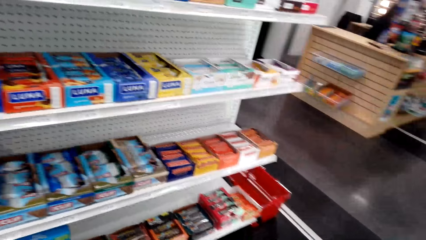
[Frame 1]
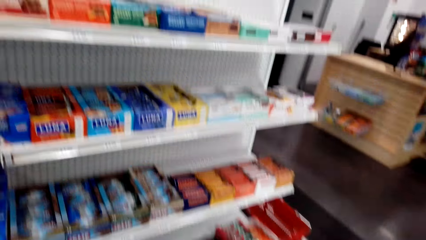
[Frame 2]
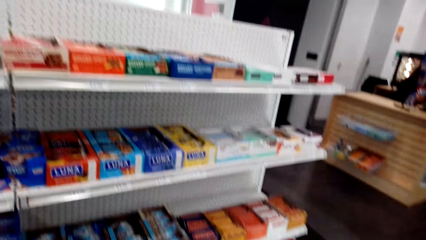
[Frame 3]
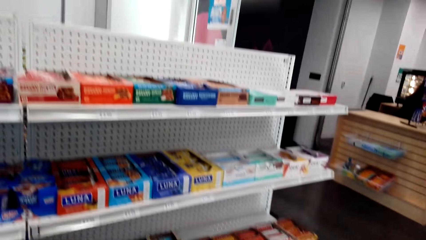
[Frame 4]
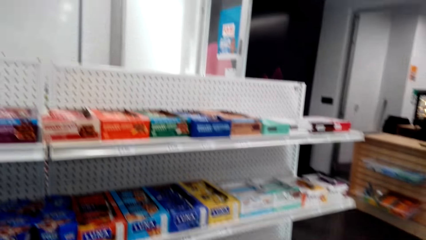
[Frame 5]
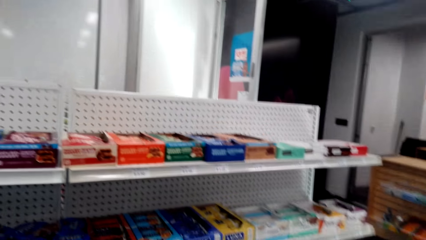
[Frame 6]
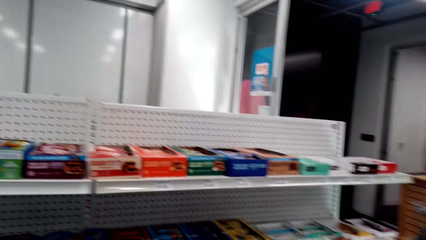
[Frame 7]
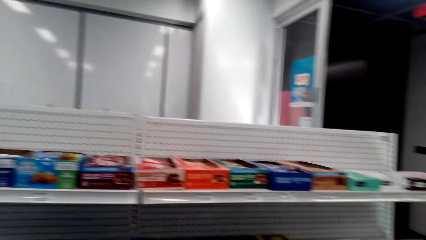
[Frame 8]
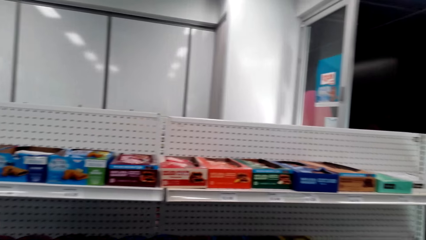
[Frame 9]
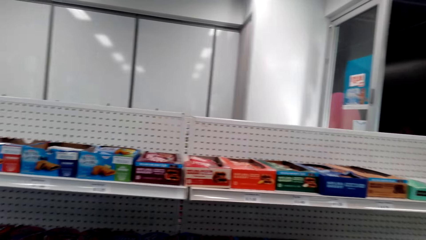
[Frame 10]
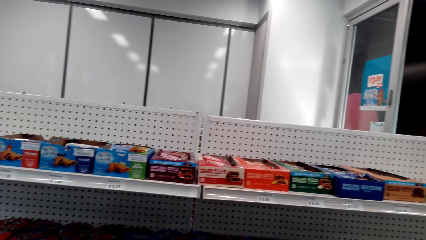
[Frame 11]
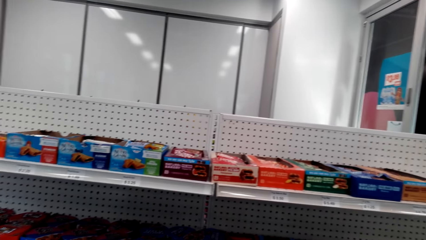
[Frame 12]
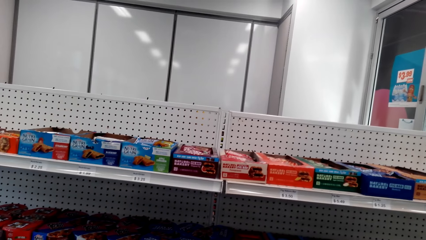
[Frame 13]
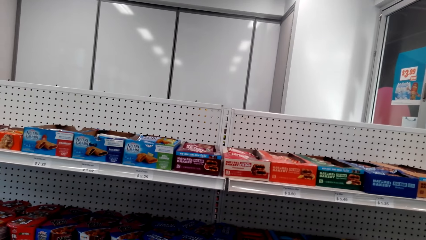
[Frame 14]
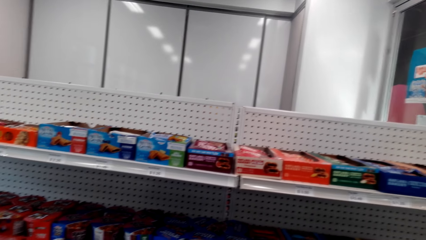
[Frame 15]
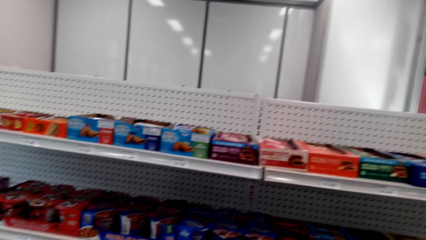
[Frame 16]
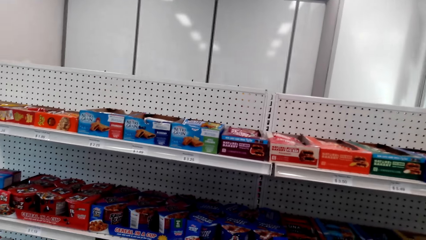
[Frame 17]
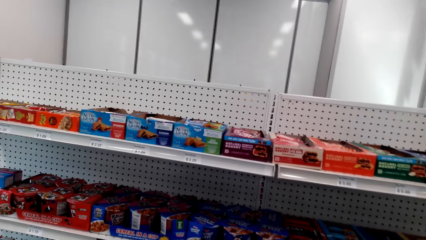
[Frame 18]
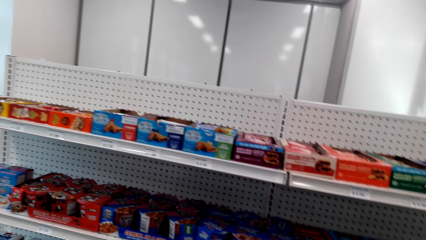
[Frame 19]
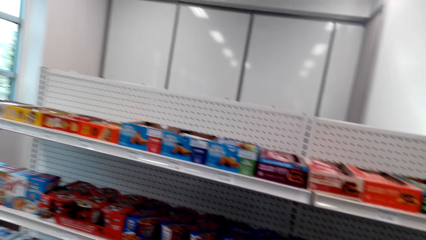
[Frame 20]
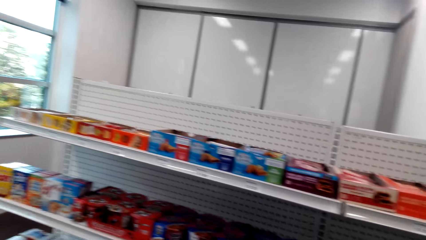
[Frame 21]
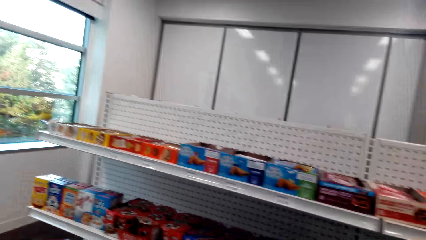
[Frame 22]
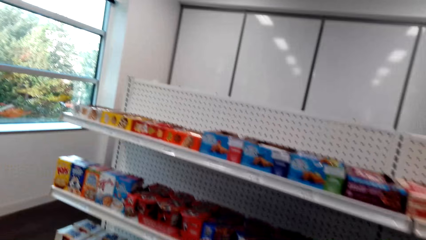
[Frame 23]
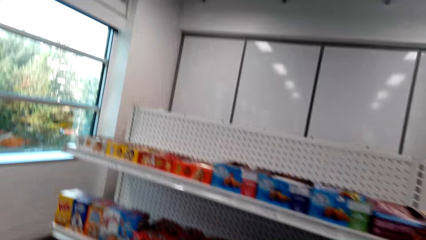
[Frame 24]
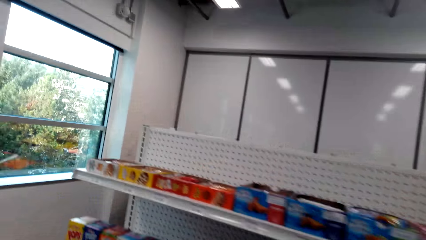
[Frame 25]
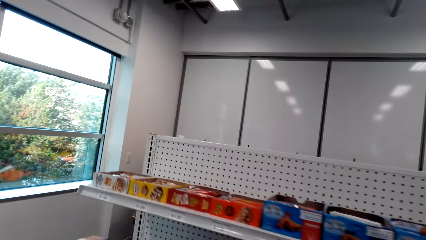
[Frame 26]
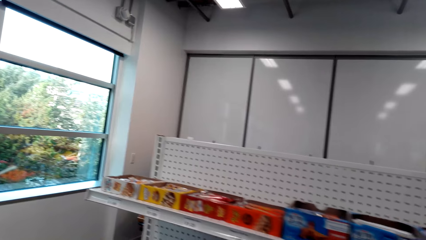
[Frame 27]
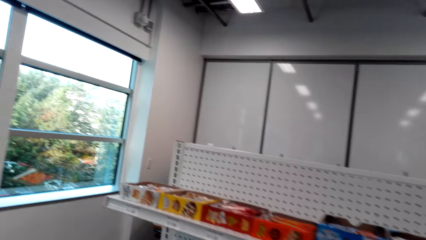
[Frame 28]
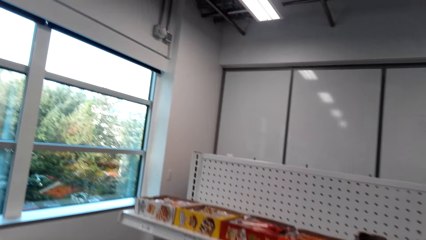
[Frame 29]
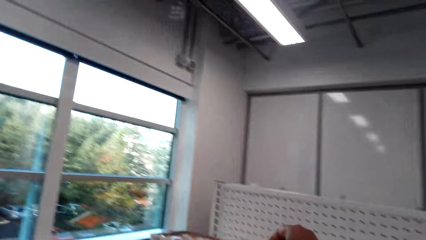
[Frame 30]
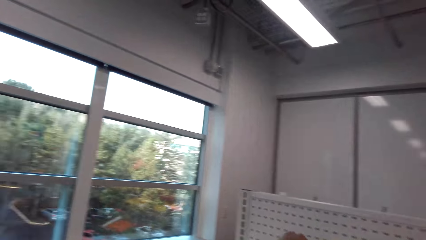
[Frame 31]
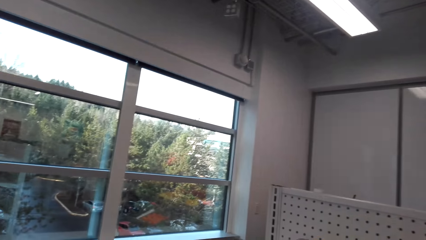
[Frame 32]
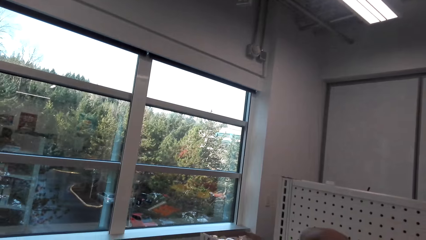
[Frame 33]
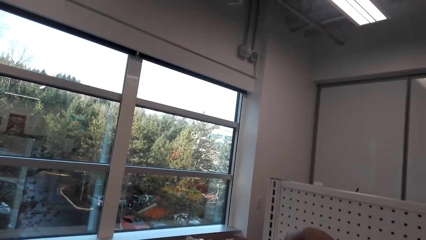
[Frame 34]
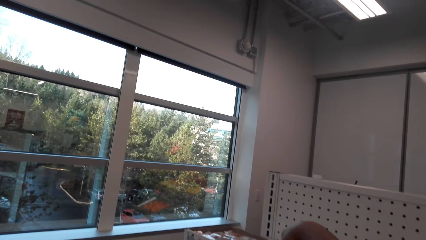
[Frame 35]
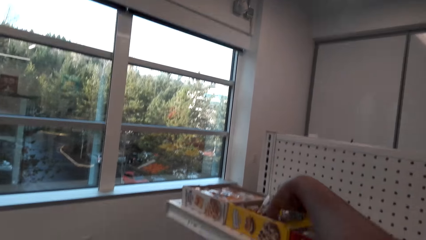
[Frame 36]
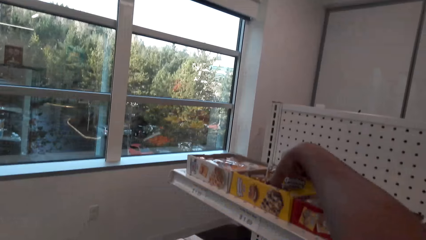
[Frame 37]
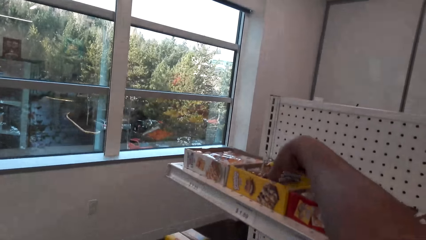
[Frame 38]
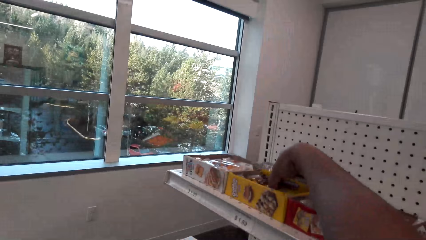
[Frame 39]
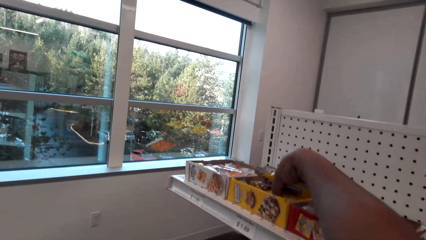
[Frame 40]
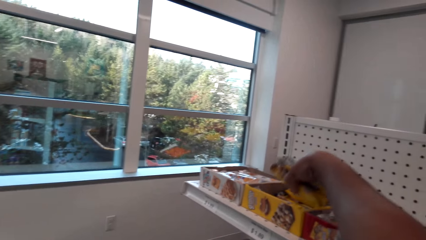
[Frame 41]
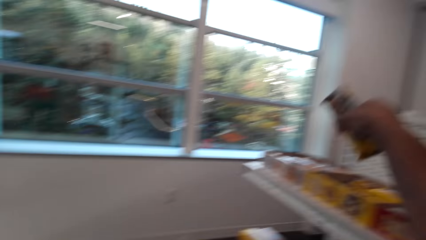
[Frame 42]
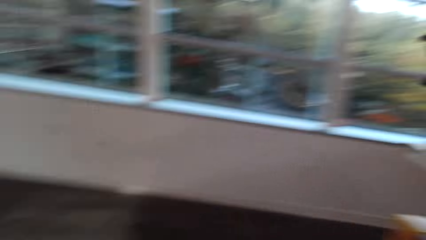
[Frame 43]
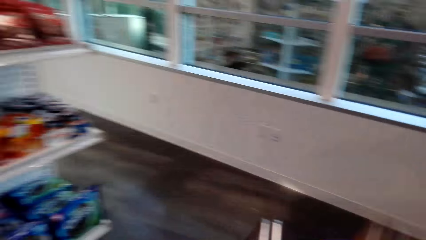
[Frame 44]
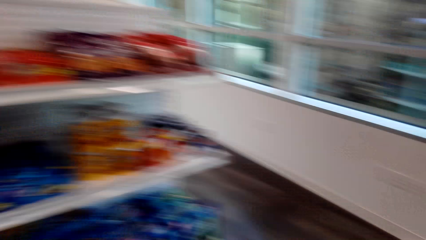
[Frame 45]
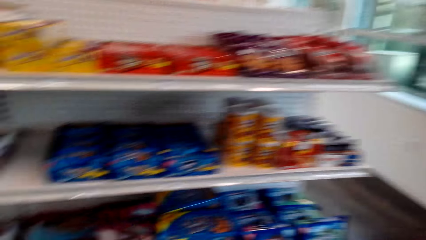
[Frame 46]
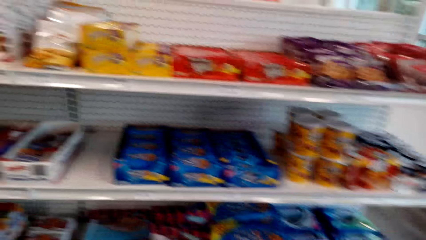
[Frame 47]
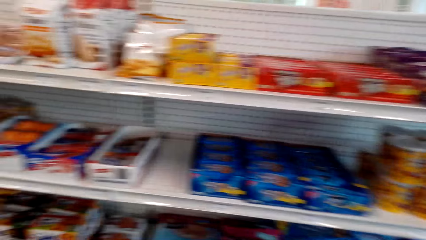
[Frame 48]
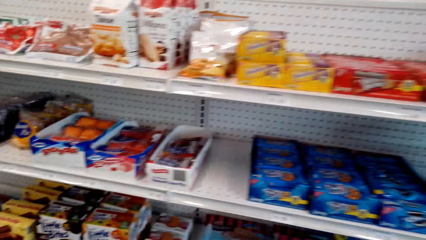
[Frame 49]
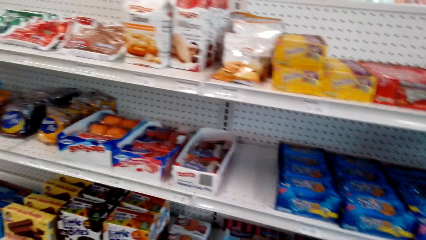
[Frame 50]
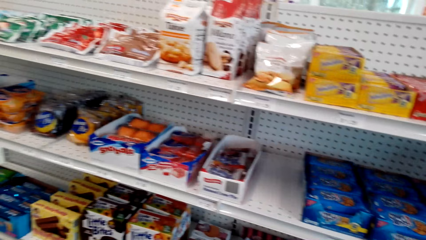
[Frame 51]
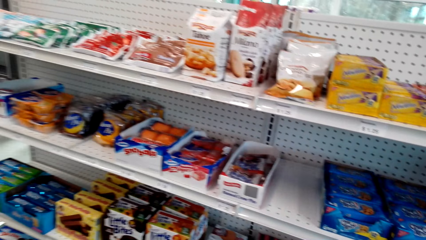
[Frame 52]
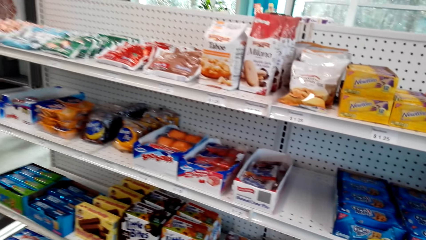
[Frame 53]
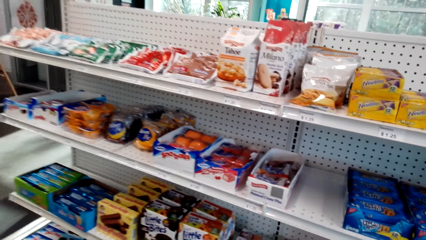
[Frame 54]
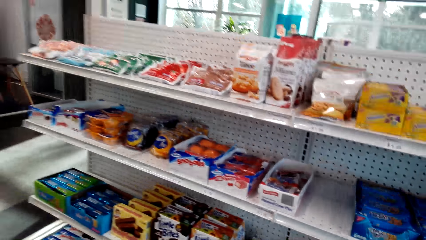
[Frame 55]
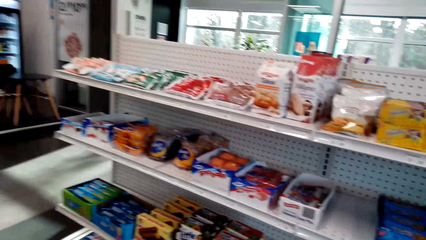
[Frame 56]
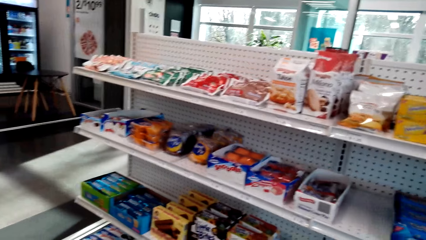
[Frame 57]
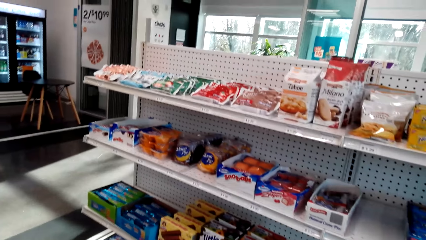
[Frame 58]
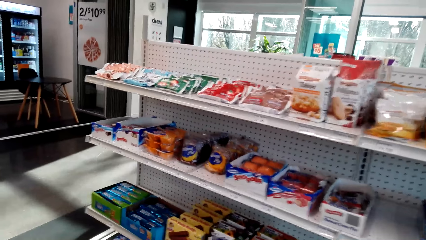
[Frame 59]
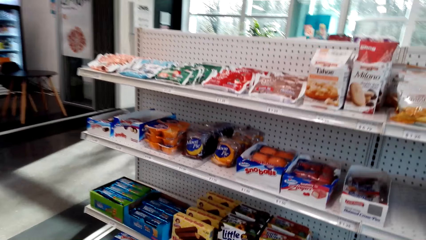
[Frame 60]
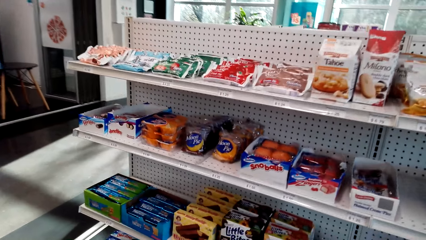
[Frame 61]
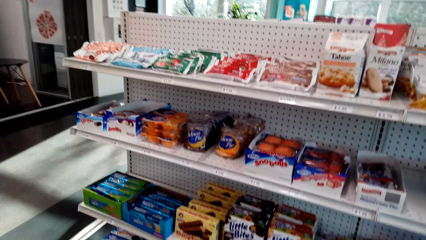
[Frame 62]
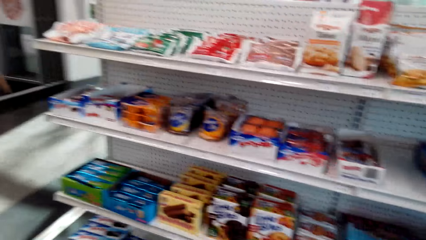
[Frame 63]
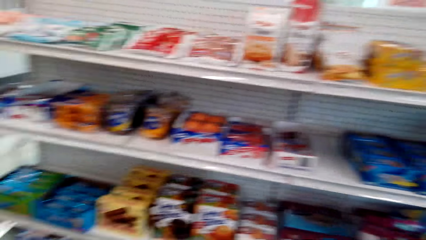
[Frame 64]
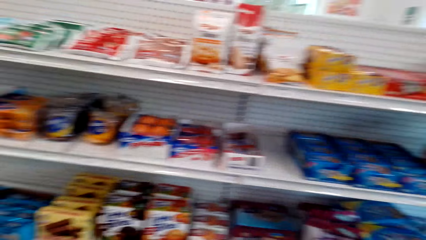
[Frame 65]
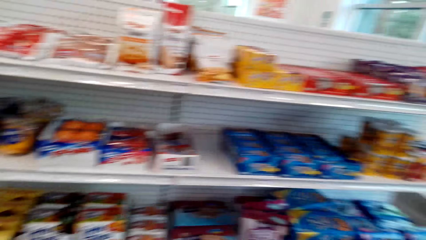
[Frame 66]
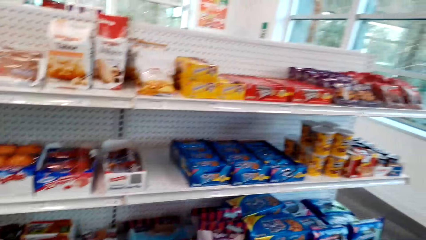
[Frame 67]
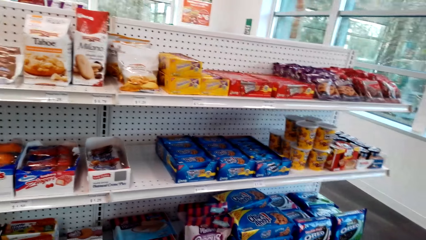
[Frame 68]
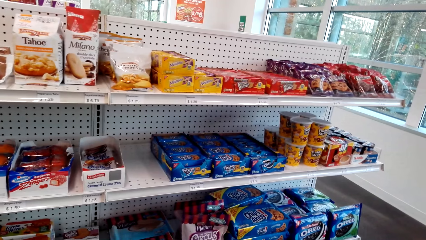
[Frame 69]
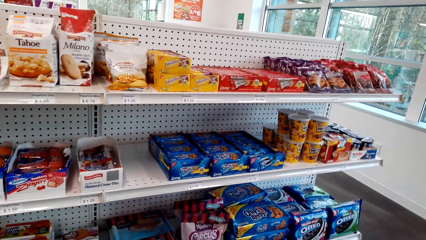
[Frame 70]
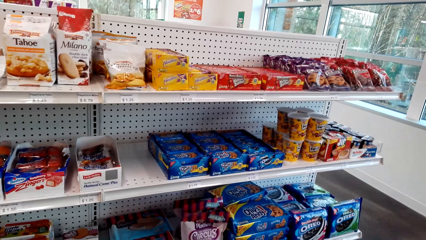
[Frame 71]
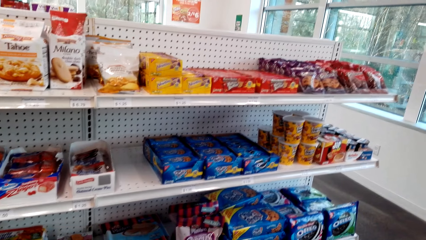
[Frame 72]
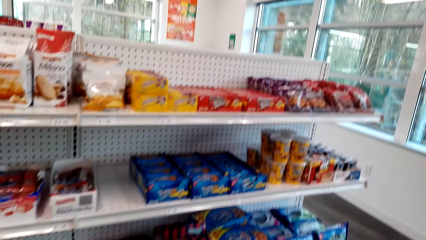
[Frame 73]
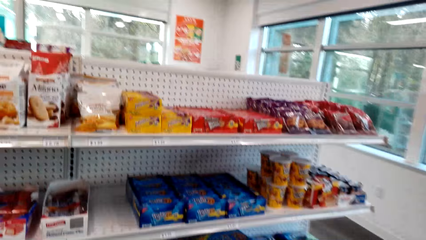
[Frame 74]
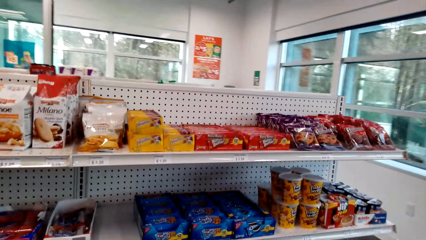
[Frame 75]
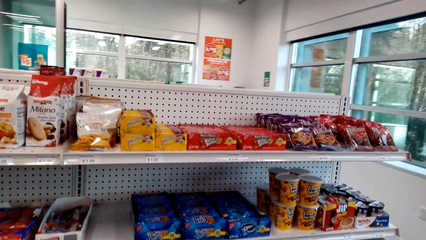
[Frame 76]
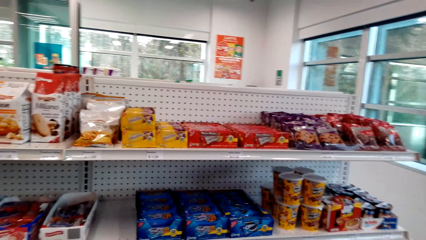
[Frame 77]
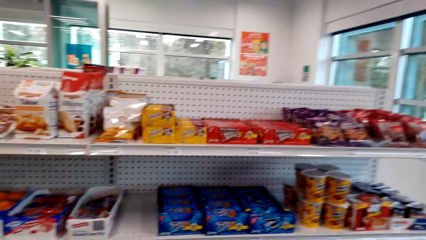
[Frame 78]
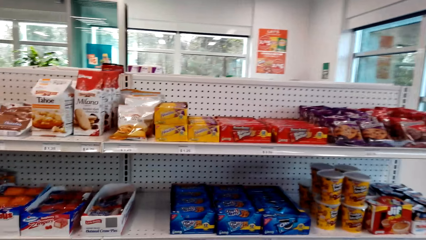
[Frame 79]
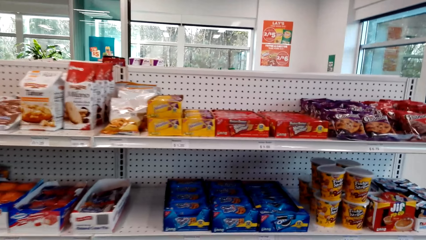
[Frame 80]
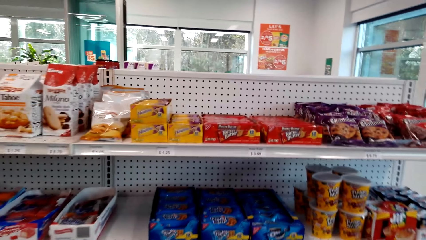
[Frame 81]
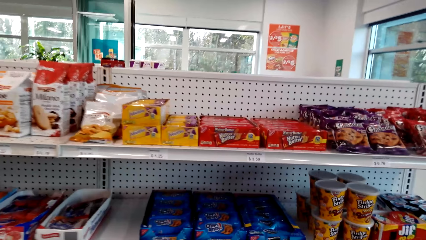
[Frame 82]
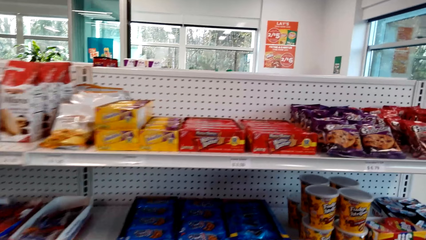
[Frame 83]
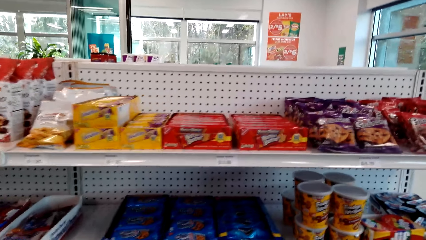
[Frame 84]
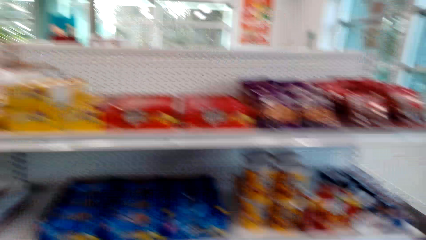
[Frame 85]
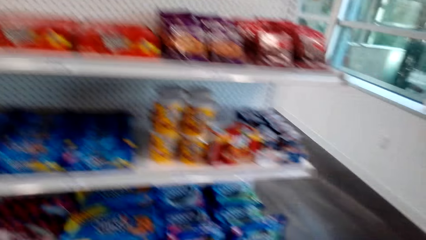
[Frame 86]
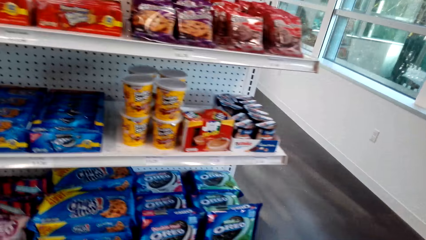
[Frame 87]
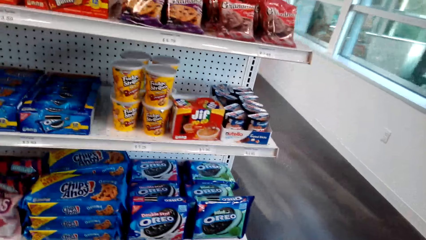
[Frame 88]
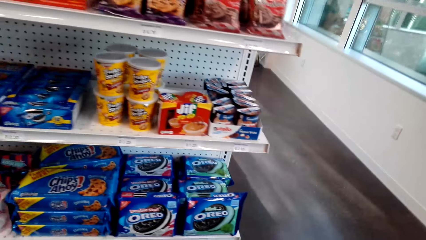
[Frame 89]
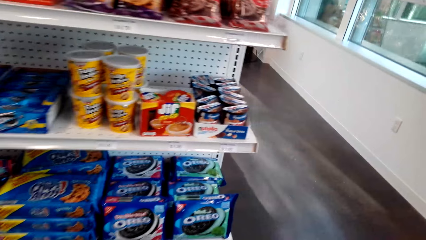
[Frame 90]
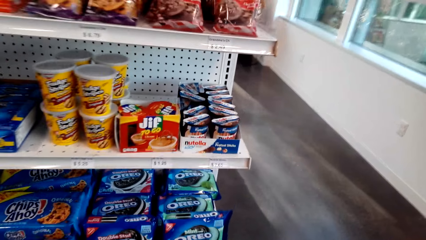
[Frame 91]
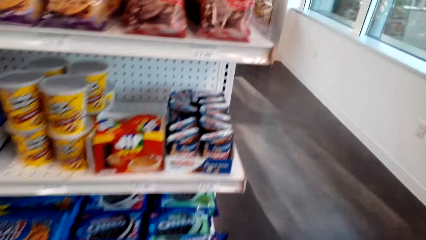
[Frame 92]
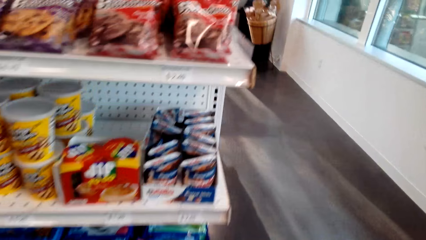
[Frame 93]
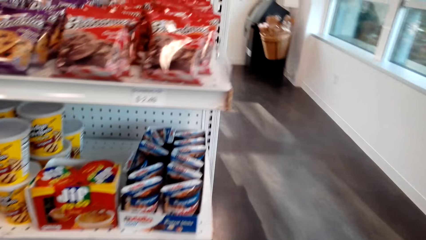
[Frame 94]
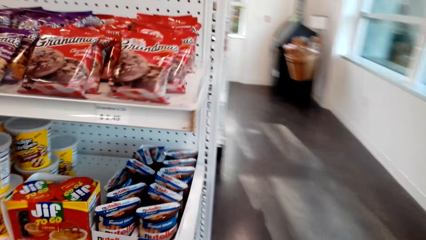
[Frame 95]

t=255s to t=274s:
The camera wearer looks around and walks around. They pick up some nuts. They walk around the supermarket.
